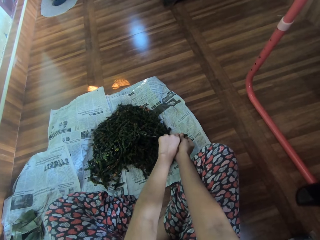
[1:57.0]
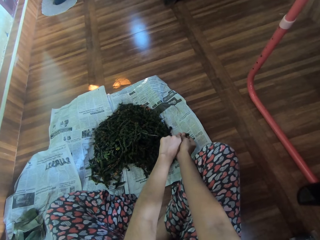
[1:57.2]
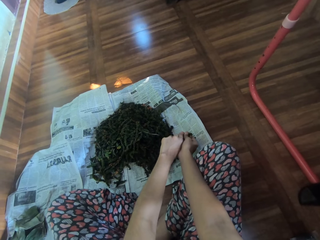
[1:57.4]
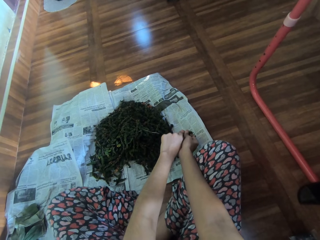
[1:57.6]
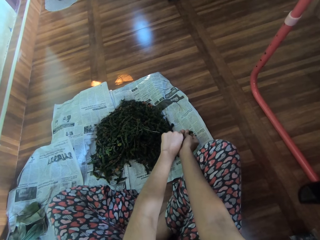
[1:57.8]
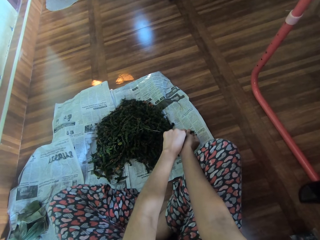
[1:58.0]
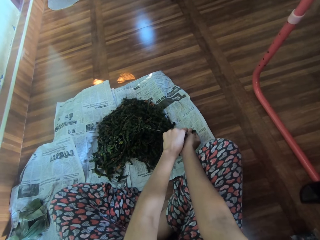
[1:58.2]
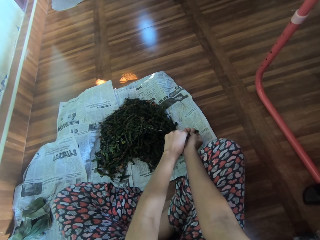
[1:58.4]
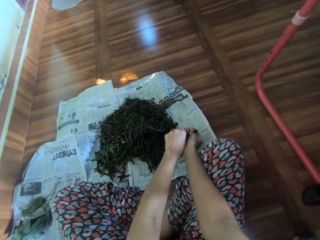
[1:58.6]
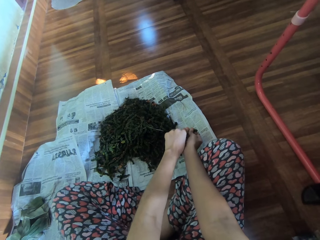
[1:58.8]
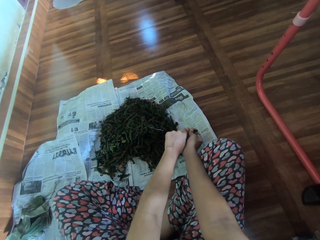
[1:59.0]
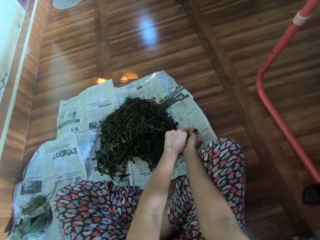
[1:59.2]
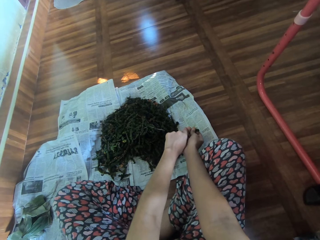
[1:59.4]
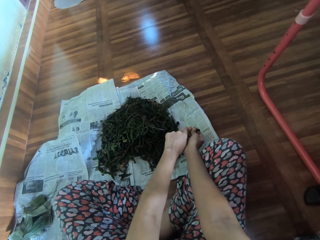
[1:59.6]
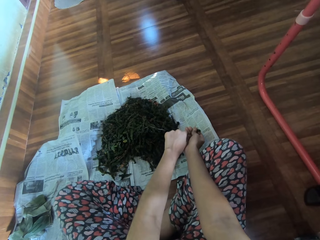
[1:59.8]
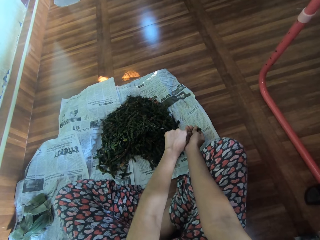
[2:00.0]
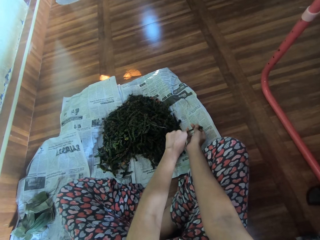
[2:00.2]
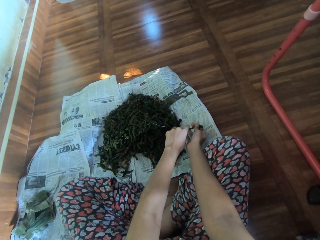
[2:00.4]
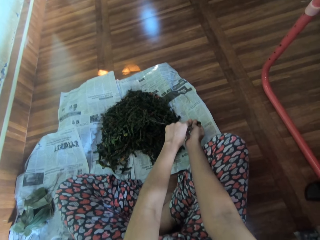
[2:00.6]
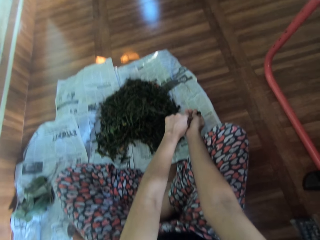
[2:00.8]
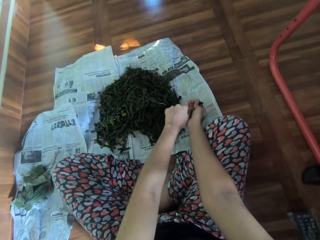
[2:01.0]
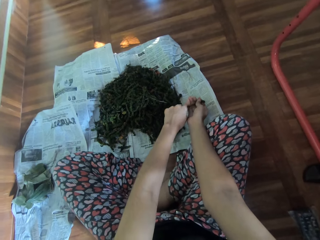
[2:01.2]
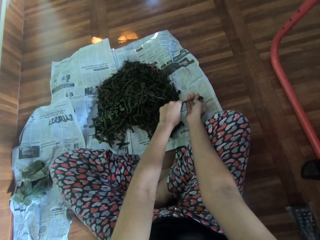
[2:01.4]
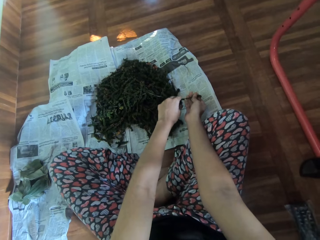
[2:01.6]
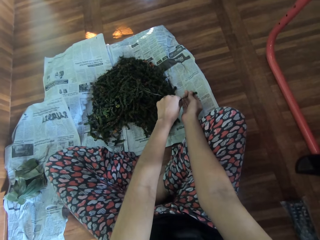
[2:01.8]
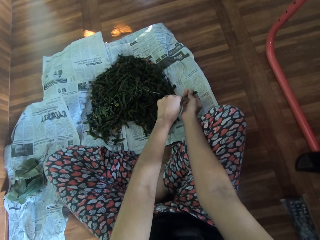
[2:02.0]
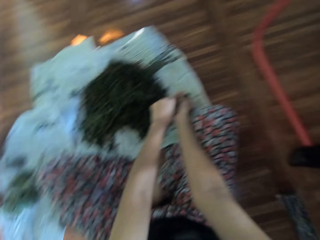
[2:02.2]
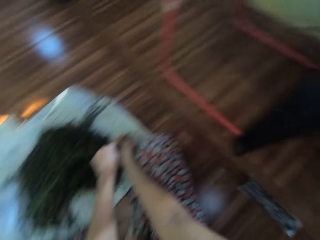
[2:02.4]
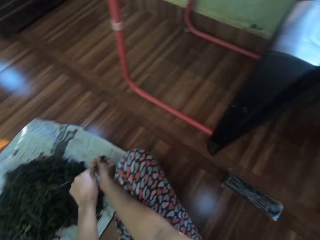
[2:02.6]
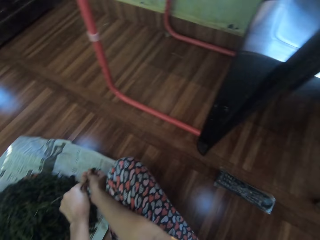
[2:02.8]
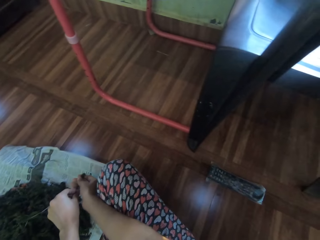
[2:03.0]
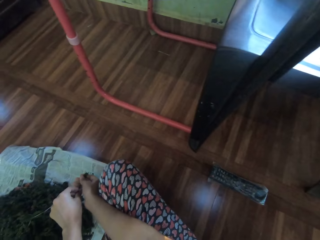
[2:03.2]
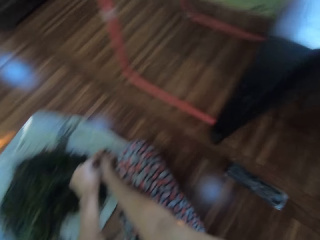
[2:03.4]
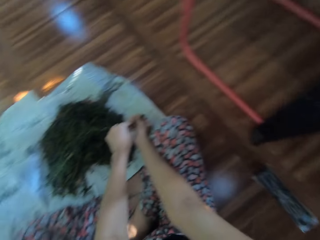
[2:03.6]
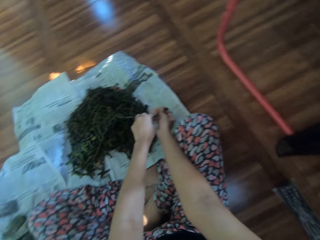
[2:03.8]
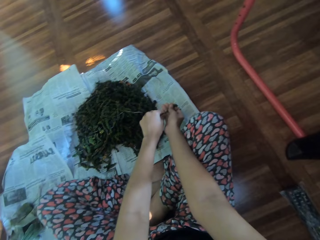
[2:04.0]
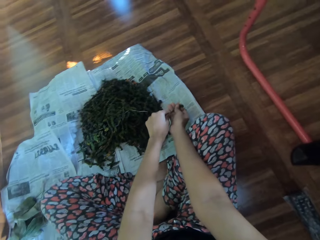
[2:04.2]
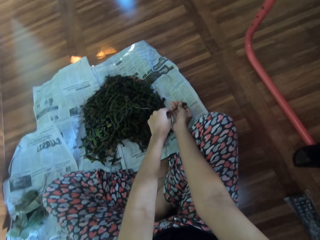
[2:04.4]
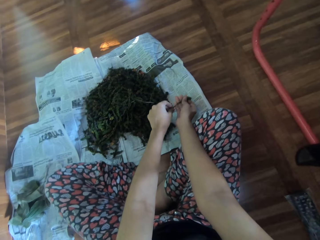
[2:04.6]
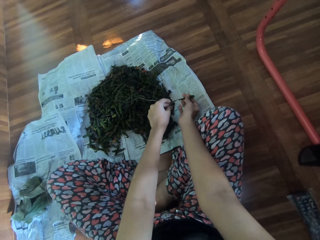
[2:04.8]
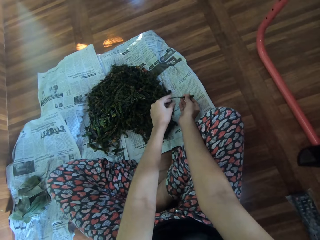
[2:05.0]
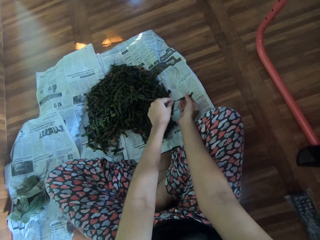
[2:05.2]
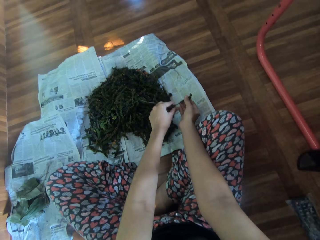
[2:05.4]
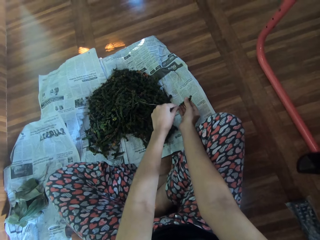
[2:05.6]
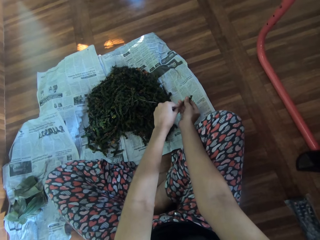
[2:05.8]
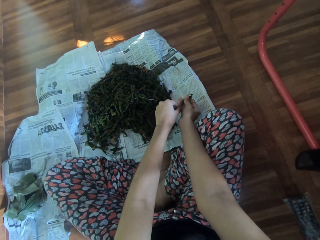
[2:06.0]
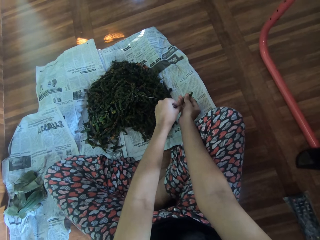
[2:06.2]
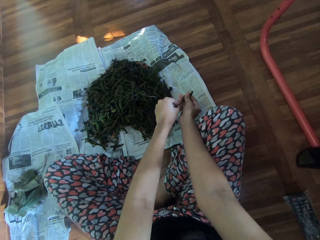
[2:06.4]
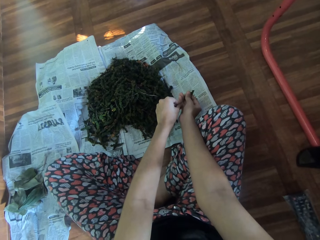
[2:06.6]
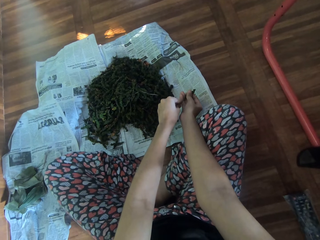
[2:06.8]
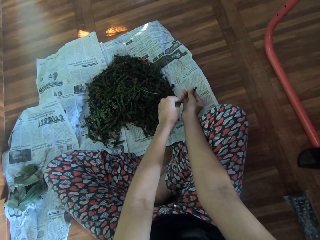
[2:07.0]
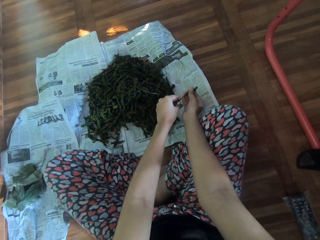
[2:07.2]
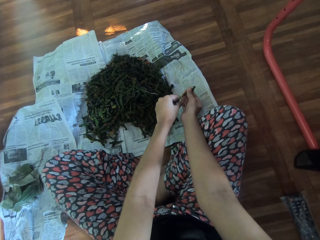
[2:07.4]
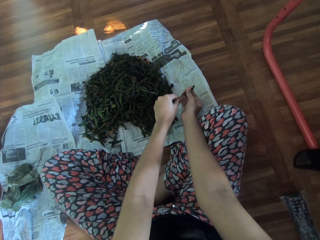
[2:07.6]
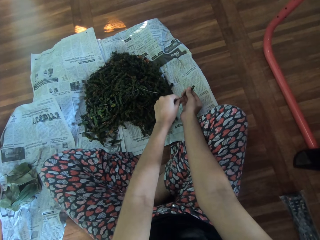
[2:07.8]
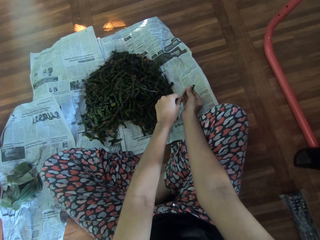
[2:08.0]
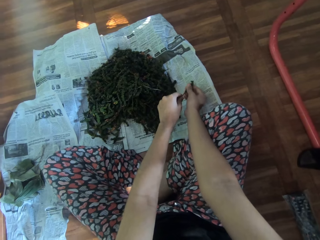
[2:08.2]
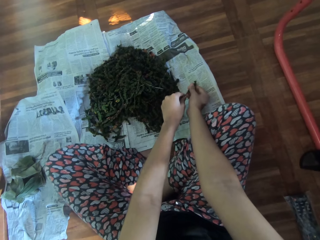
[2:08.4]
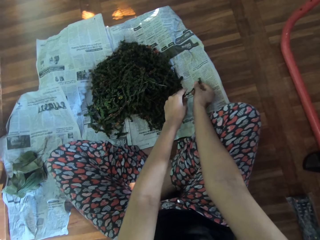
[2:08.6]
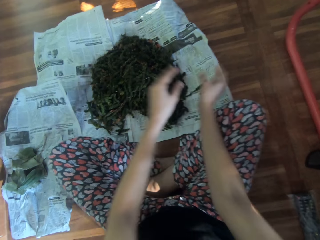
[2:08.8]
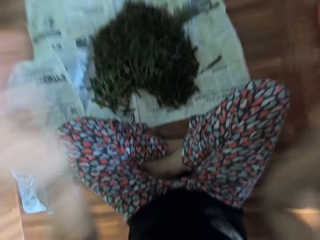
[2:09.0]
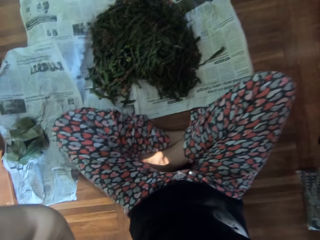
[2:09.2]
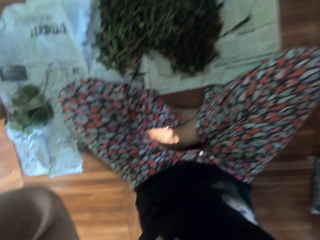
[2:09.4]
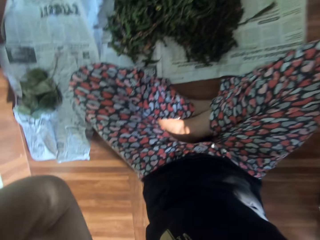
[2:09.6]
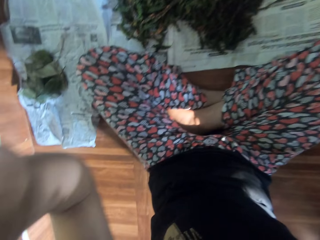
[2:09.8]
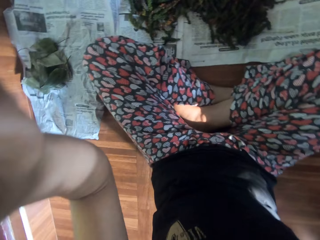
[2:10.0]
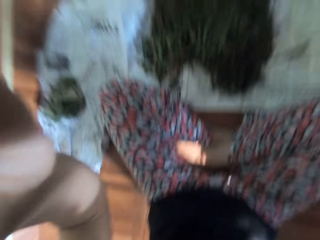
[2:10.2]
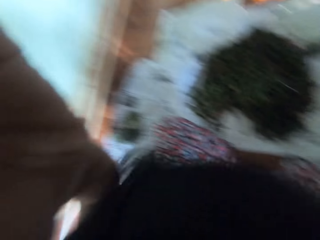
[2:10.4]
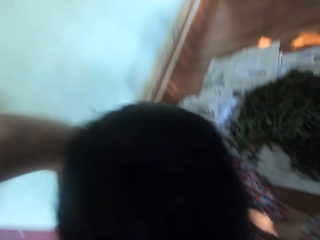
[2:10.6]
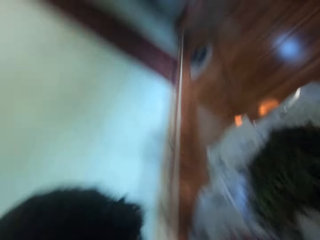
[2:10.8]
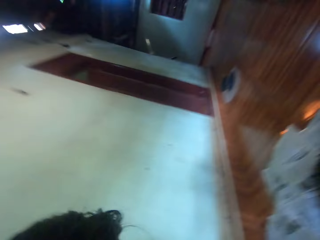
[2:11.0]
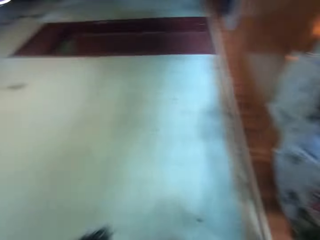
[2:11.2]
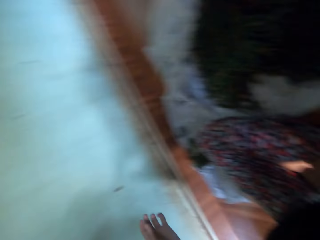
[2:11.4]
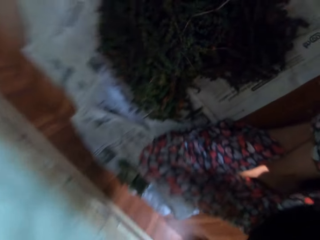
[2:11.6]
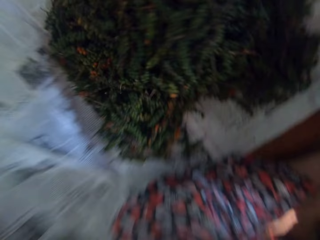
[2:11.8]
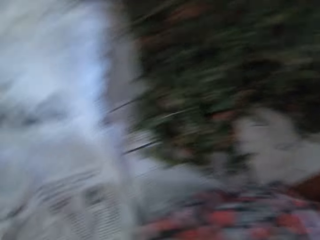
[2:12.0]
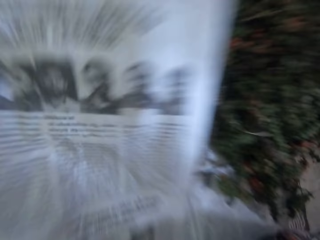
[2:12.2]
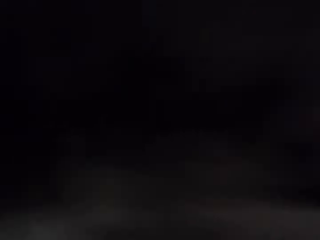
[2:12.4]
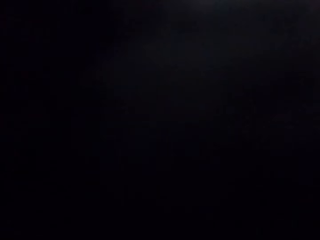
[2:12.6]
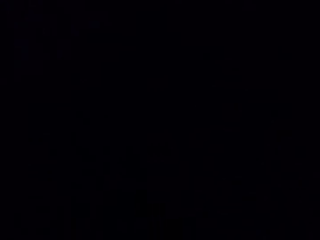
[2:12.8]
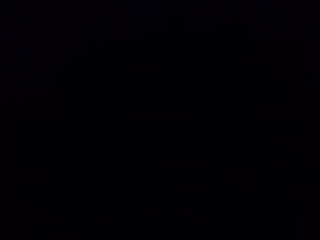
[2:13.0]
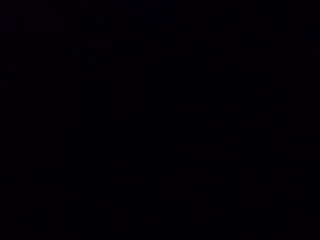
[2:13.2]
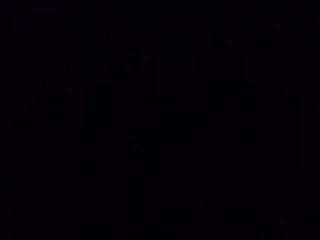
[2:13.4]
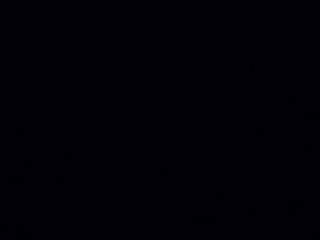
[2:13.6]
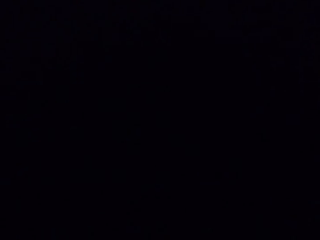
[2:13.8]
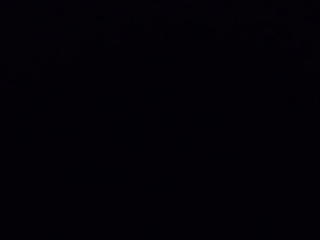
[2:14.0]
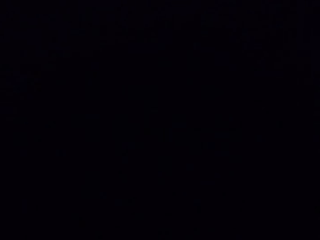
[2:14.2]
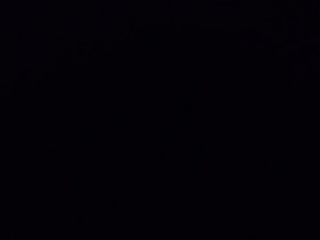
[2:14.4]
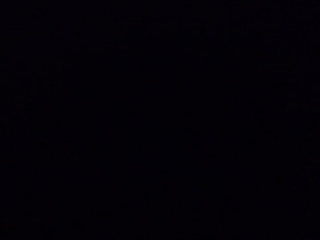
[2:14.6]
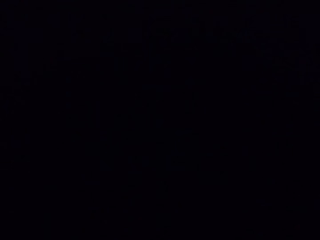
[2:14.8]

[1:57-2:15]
The camera wearer drops the leaf in her hands on the newspaper on the floor. She touches the body. She adjusts a camera on her head with her hands.

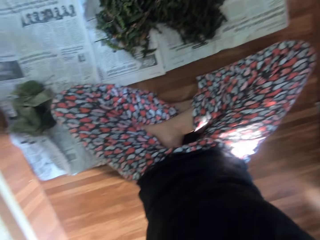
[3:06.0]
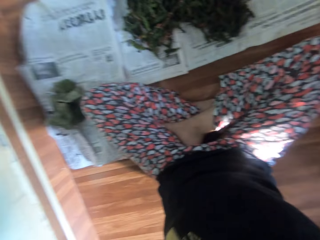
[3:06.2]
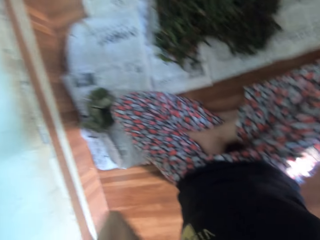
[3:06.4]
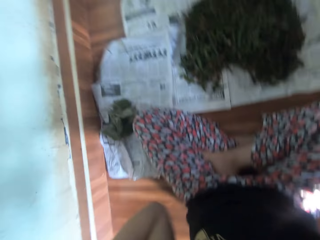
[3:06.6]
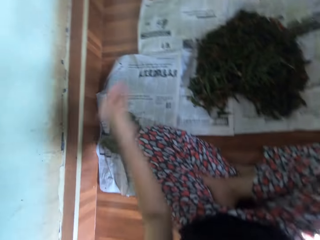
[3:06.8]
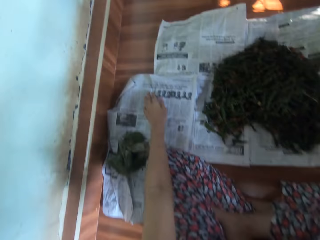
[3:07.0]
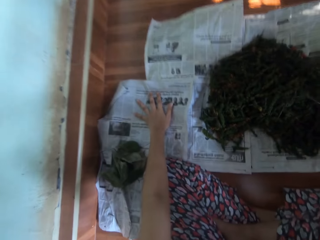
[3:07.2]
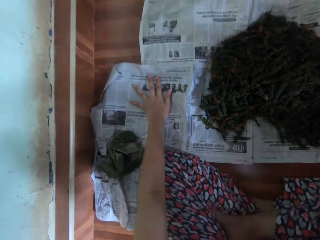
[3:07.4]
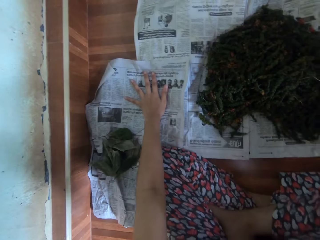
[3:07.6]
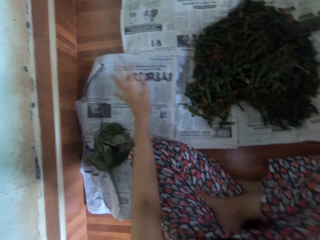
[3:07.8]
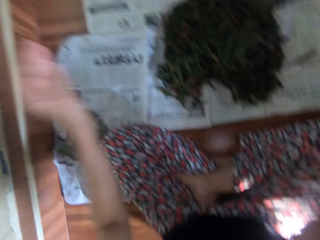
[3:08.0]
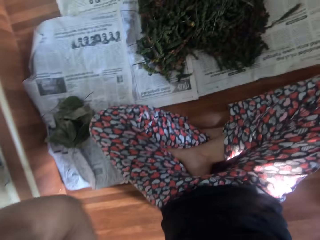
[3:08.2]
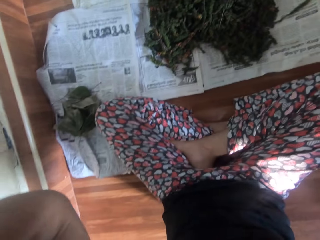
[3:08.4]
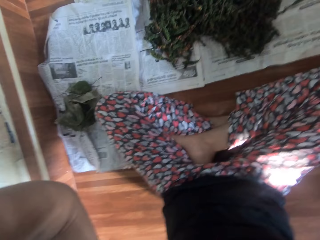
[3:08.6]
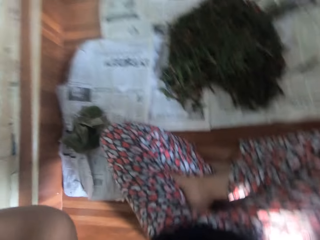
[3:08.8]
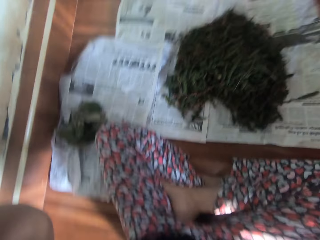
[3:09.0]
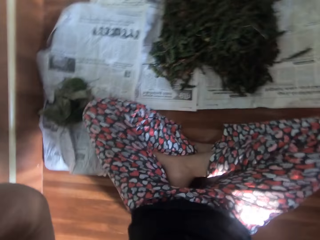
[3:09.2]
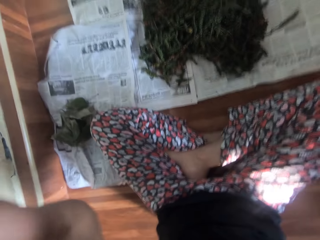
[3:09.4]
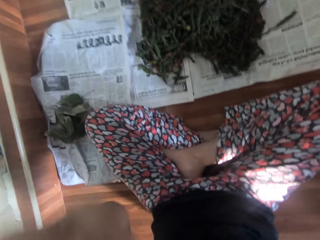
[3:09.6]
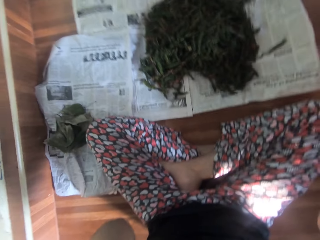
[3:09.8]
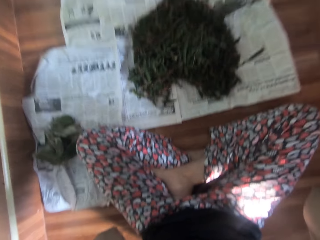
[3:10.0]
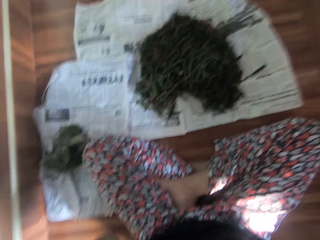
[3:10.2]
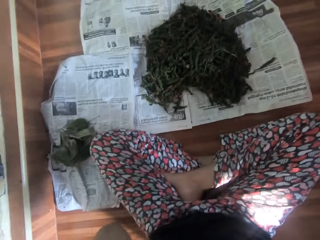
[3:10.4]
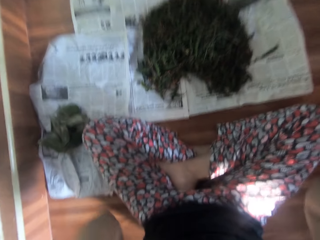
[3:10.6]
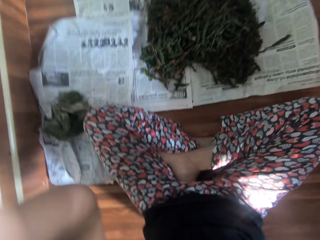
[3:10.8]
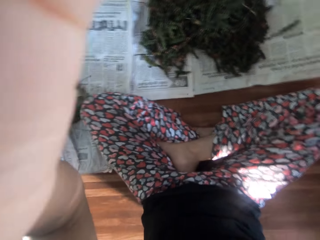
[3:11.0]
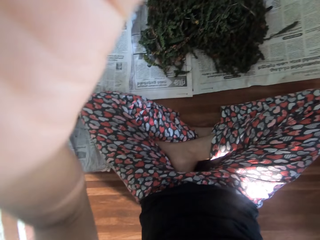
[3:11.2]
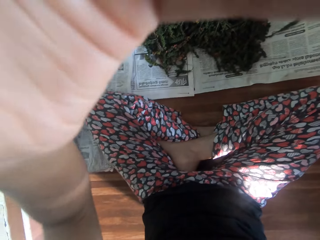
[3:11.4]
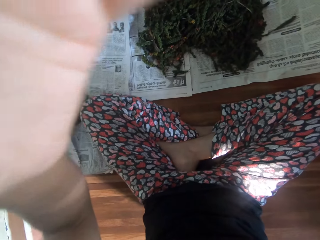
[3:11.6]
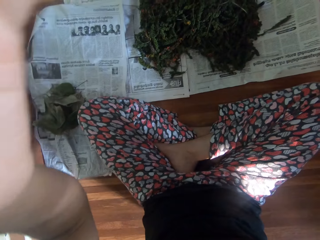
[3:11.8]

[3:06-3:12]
The camera wearer places her left hand on the newspaper on the floor. She touches the magazine paper. She adjusts the camera on her head with her hands. She touches the body.
